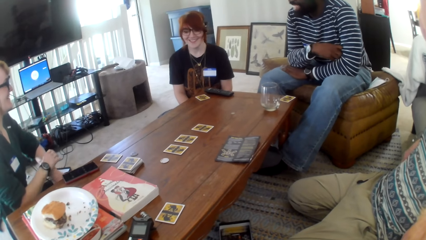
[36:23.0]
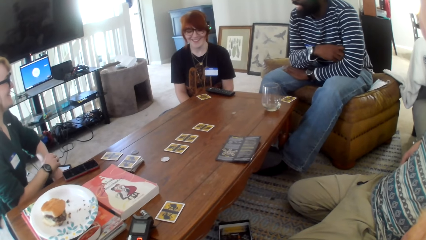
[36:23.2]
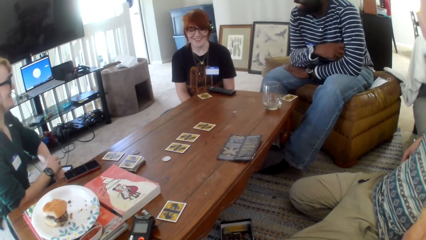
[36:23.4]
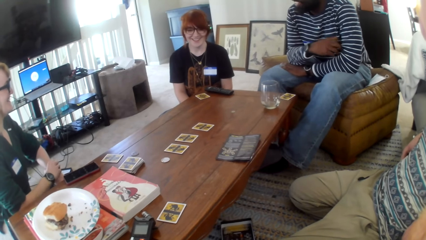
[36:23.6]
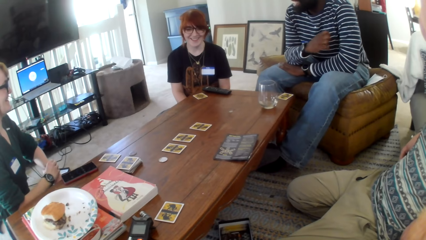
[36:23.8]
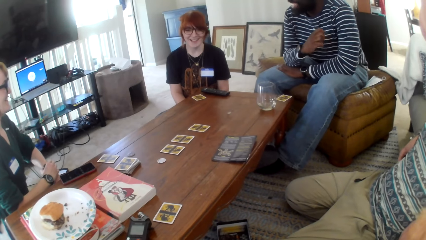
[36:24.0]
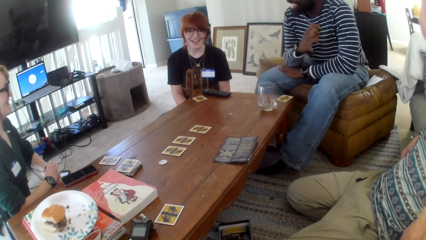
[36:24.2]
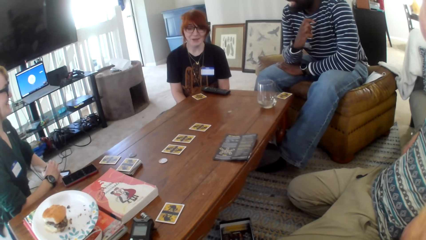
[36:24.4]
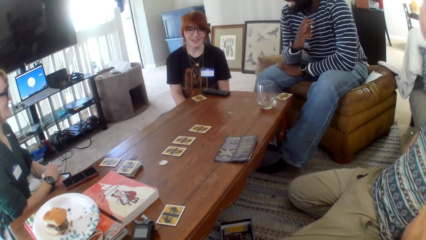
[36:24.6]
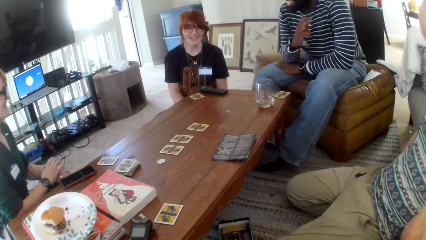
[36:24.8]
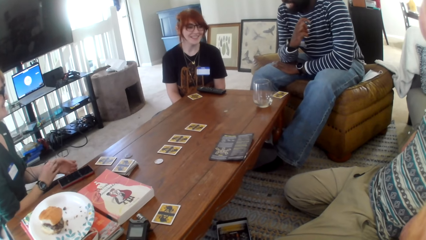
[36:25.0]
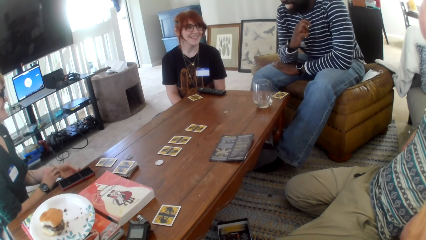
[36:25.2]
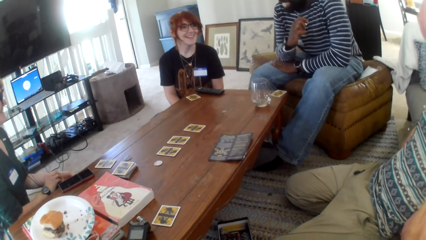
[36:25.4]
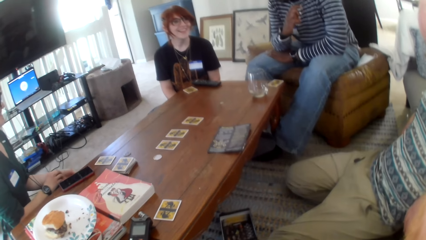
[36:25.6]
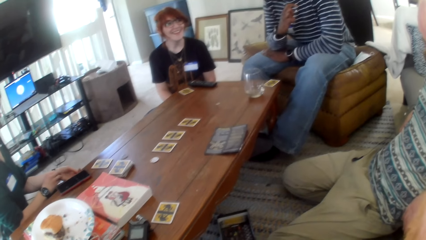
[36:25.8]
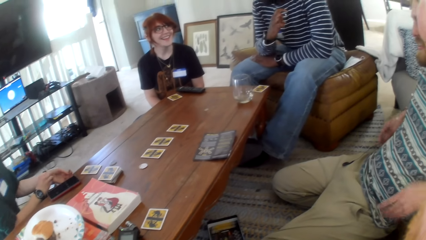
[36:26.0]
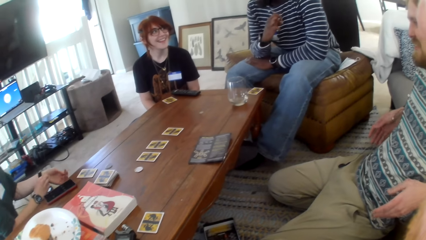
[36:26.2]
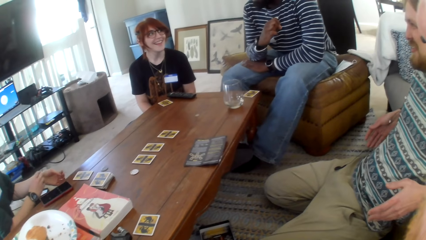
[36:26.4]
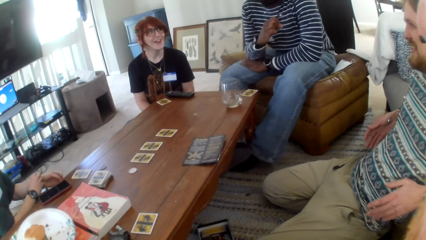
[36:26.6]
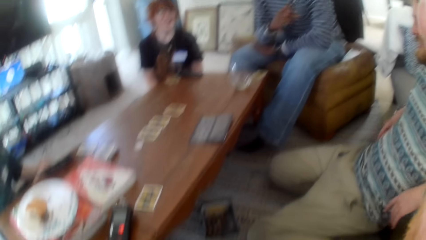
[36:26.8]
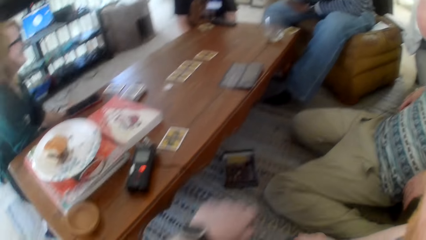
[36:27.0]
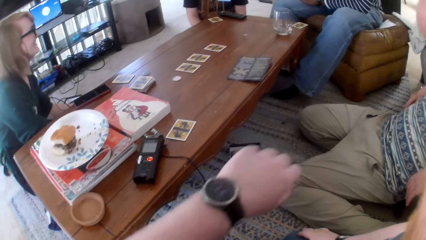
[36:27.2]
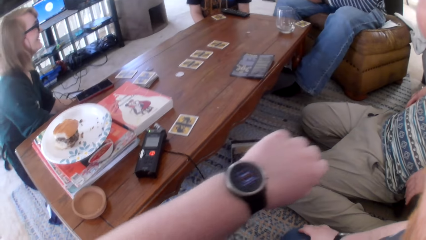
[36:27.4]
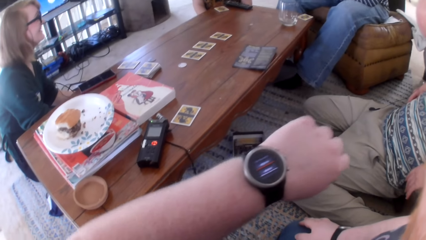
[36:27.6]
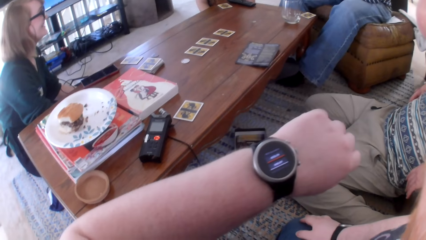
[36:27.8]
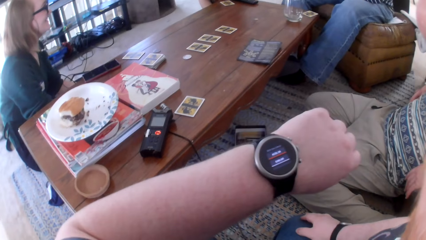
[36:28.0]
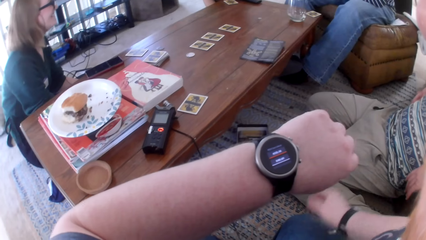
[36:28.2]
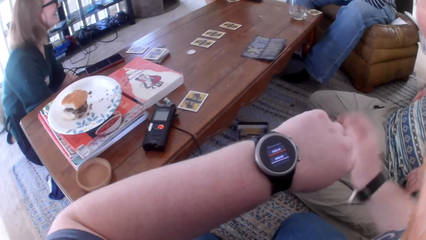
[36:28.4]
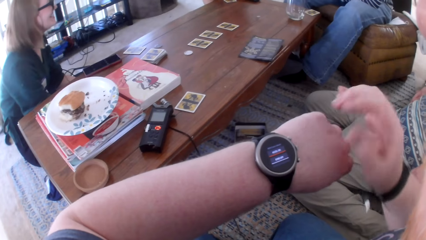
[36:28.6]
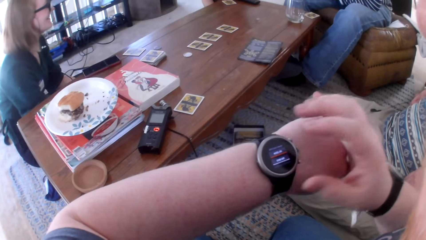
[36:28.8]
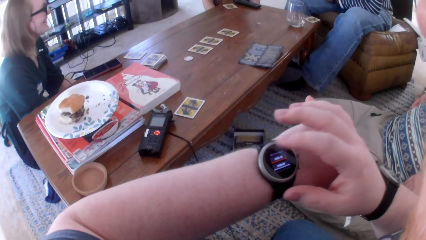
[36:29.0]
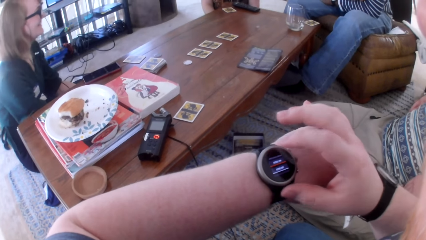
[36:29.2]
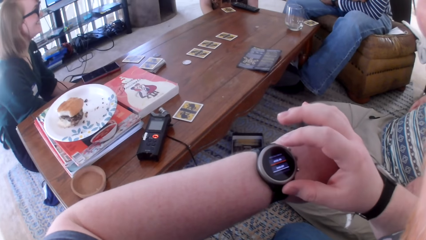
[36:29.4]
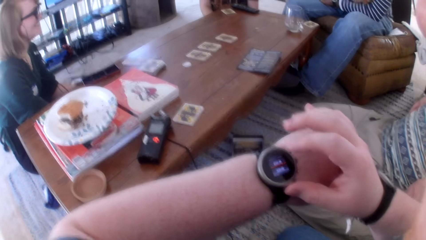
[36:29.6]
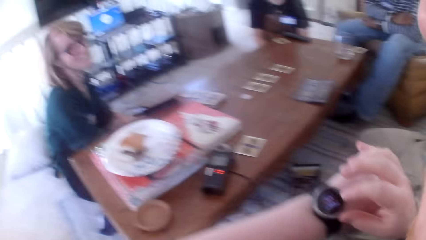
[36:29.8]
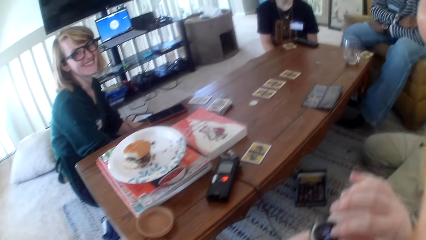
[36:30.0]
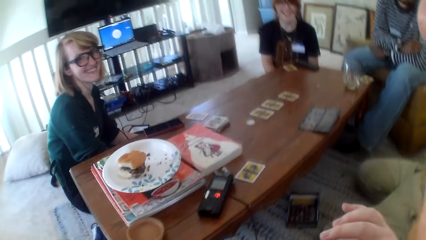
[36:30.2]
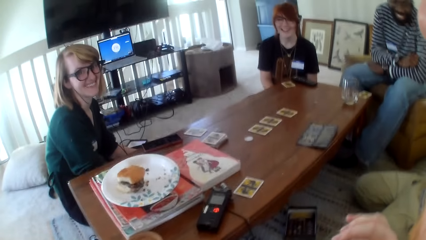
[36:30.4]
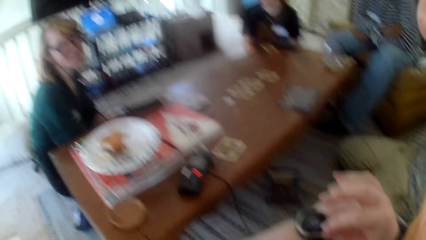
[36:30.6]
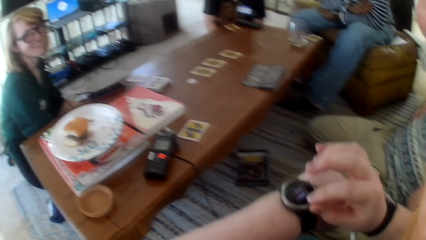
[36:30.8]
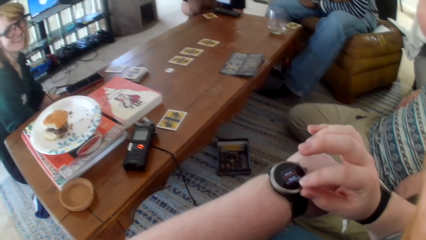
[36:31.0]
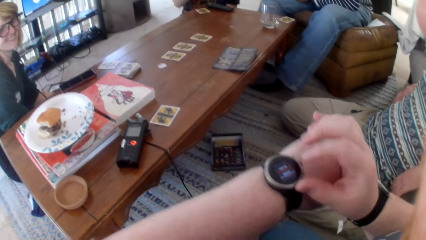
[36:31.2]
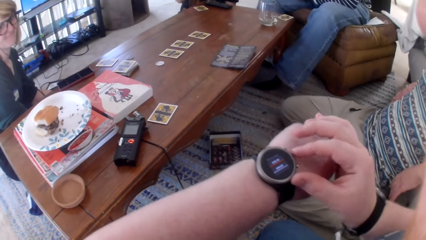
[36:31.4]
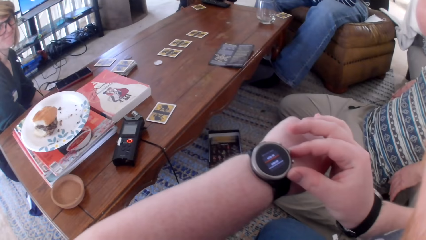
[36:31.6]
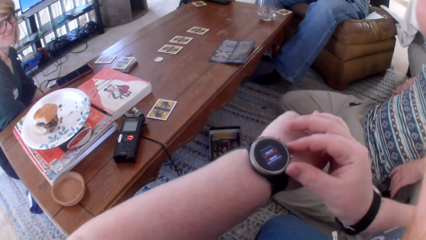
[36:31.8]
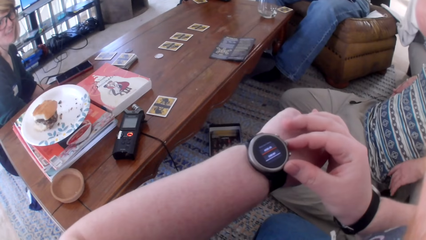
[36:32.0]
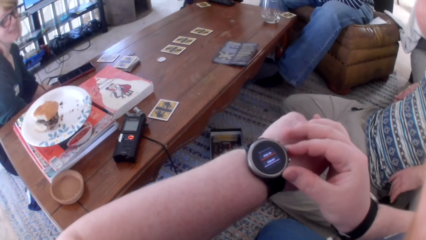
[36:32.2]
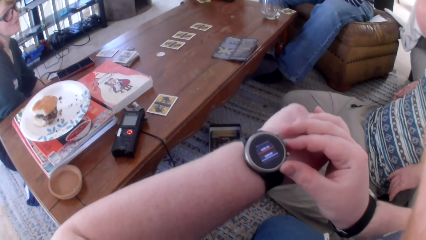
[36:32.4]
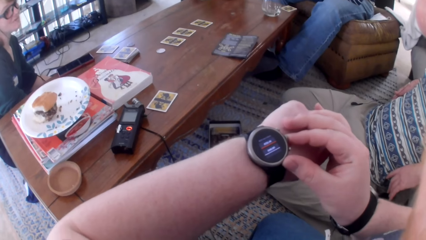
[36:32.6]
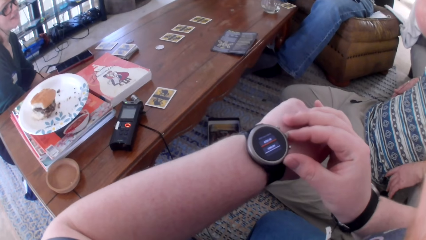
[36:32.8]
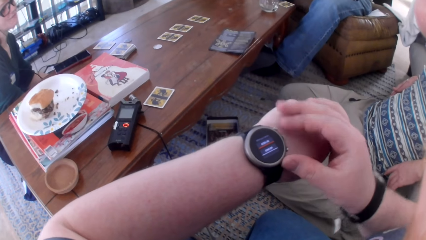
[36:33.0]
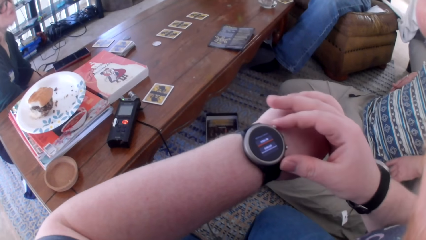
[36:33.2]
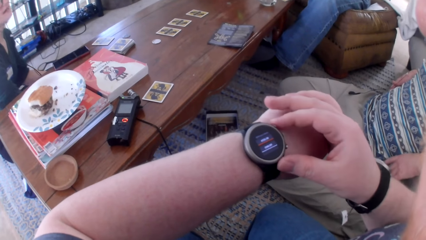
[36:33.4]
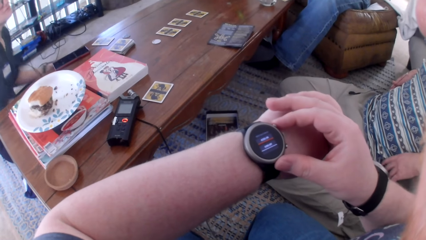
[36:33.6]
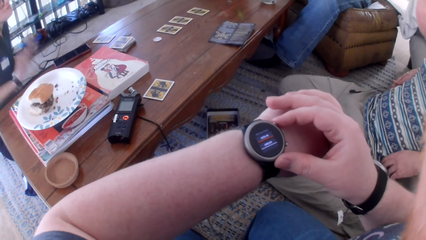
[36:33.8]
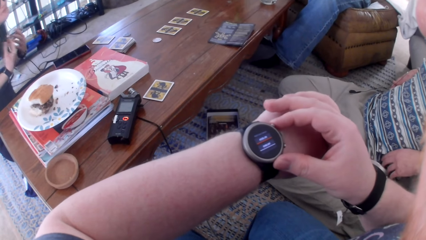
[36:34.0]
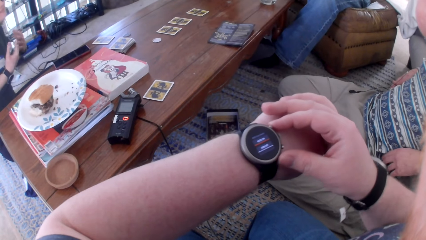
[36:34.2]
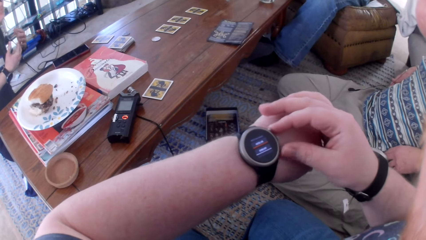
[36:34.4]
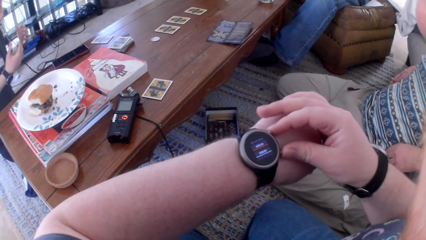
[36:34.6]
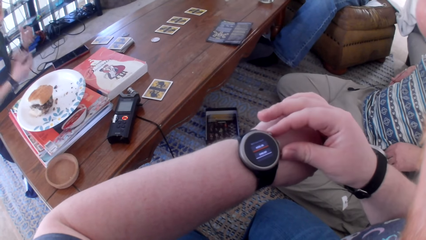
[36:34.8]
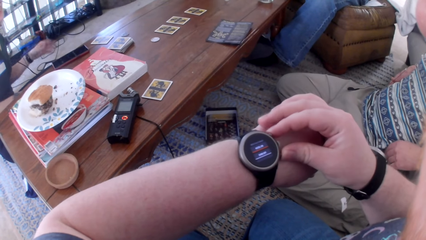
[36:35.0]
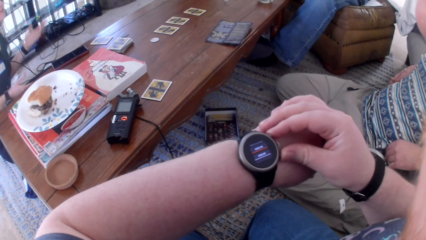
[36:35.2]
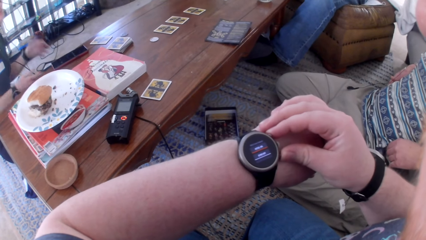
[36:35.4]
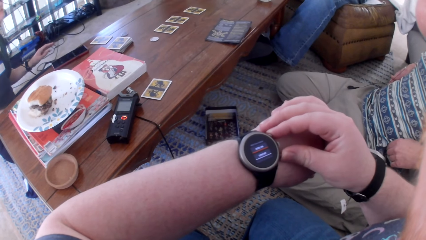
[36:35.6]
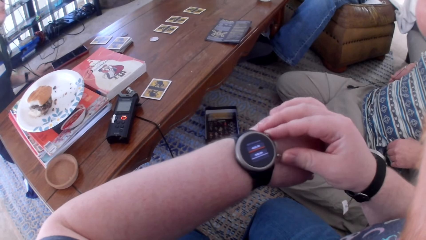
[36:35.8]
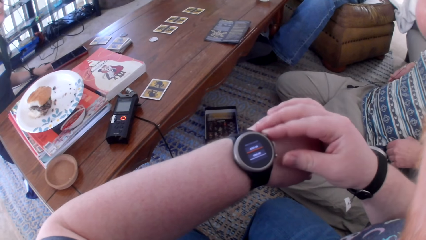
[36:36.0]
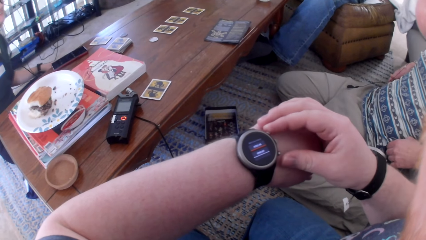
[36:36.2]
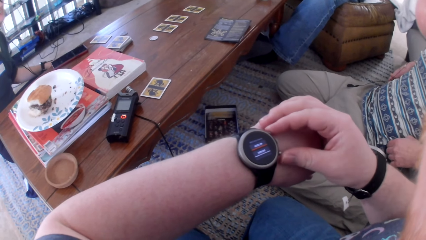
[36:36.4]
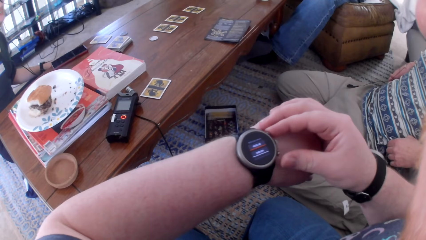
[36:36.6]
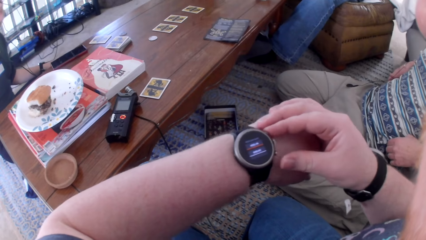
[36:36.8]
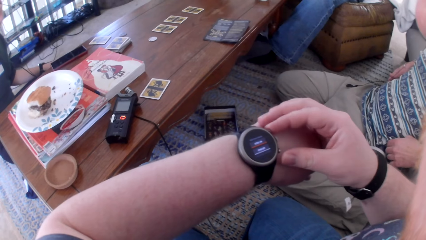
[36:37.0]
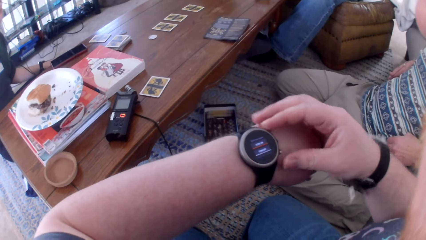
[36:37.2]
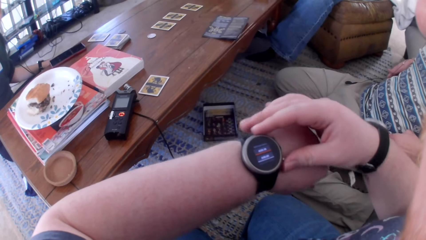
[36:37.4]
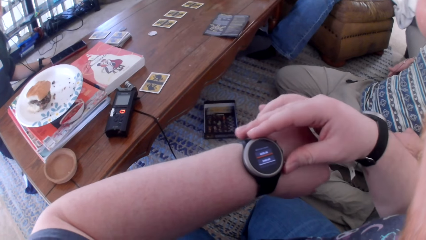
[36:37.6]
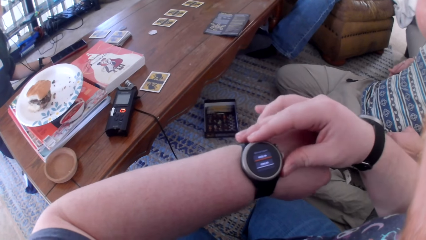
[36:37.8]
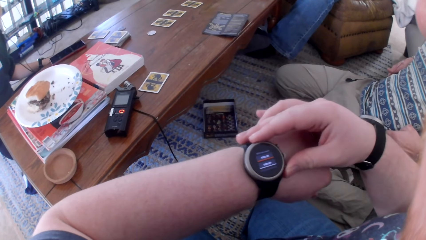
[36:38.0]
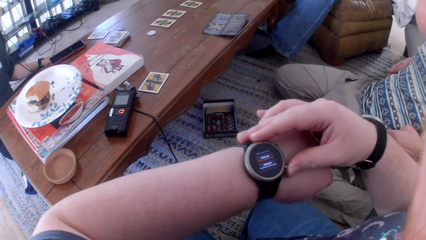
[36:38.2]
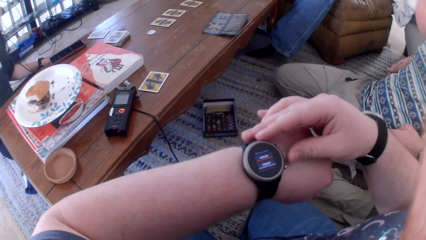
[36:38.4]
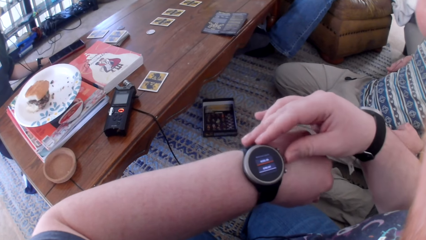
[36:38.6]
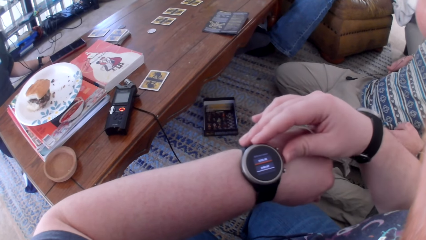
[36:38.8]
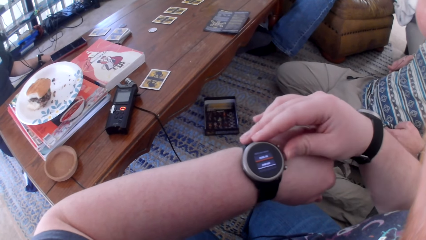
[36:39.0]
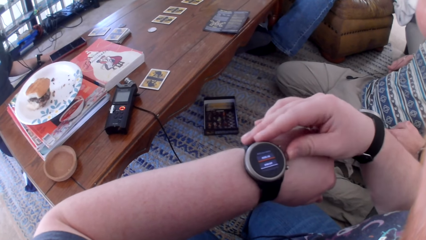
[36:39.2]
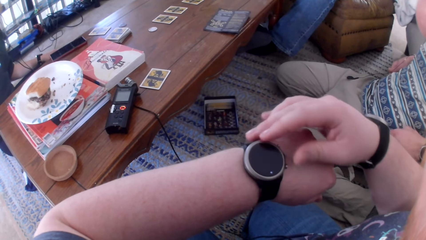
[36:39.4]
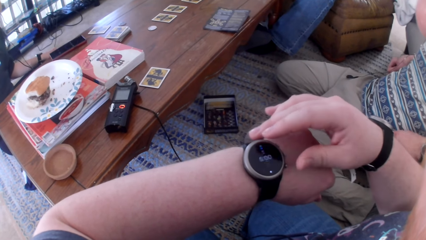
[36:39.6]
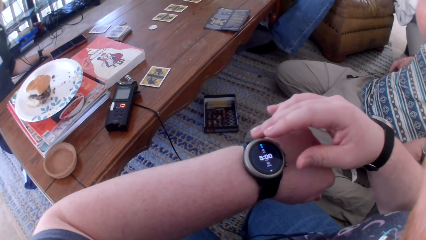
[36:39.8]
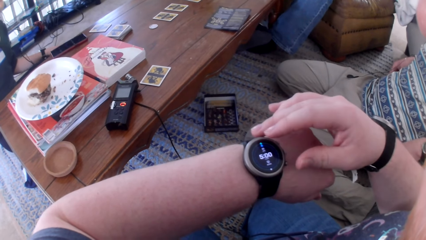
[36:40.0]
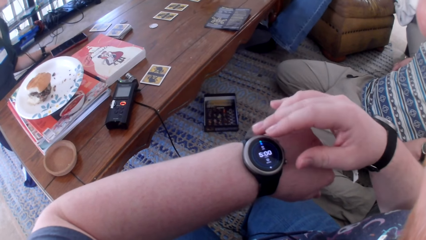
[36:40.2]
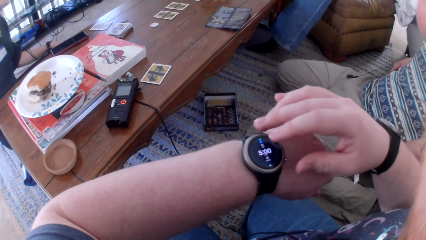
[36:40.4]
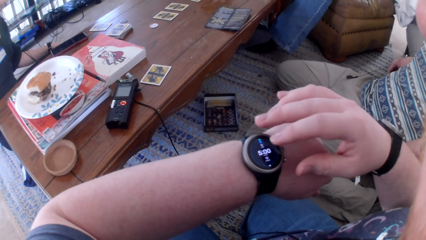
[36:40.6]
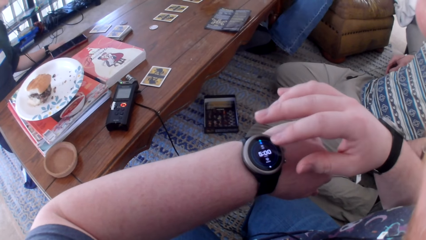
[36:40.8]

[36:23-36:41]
A man talks. A woman talks. Another man talks. The camera wearer looks at the watch. They tap at the watch. They talk. They look at the watch. The woman talks. The camera wearer touches the watch. They press the watch.
